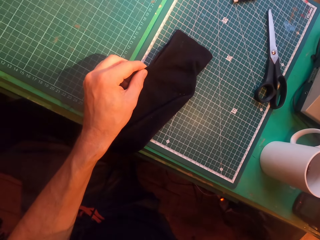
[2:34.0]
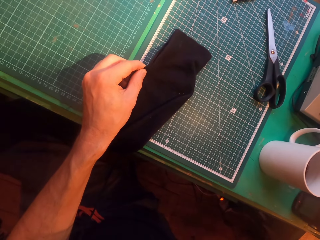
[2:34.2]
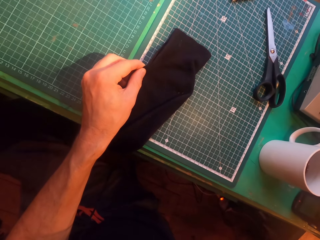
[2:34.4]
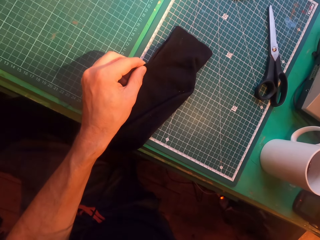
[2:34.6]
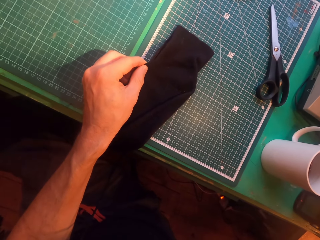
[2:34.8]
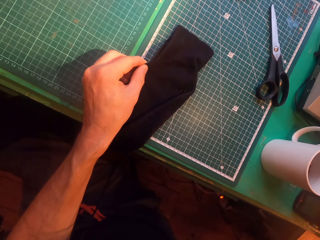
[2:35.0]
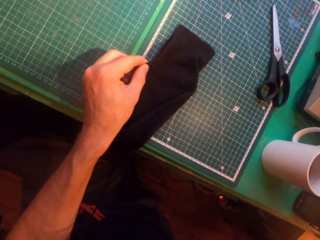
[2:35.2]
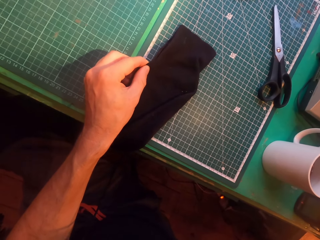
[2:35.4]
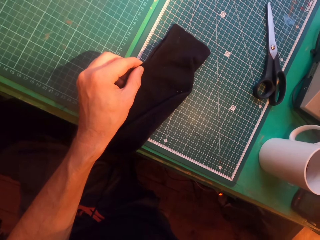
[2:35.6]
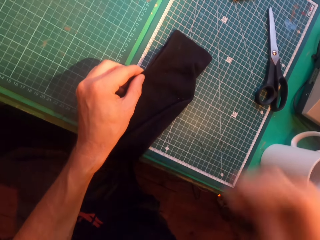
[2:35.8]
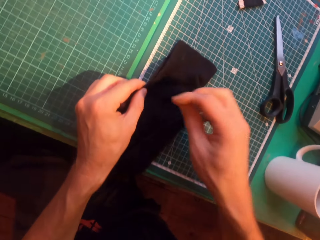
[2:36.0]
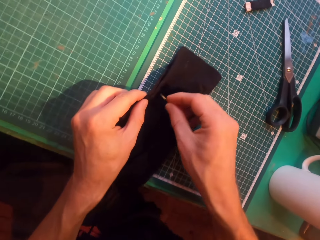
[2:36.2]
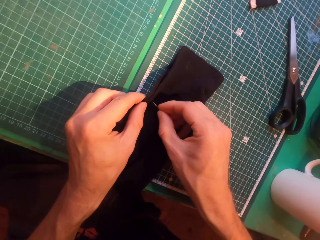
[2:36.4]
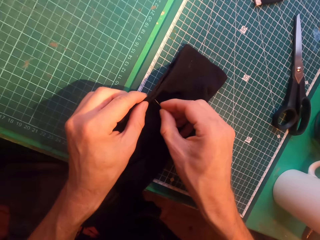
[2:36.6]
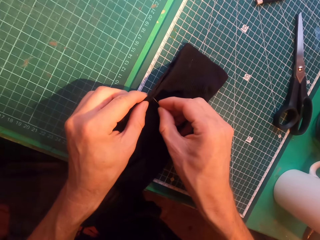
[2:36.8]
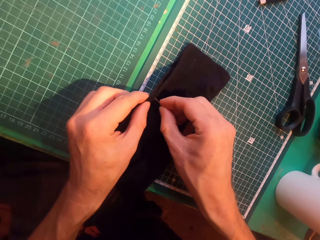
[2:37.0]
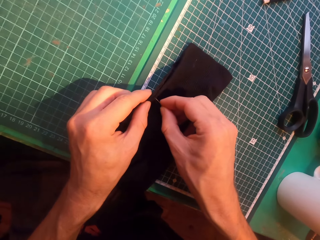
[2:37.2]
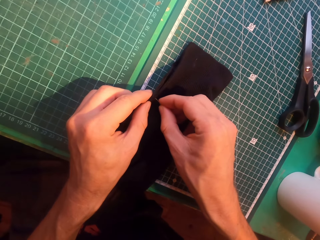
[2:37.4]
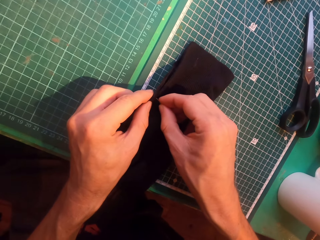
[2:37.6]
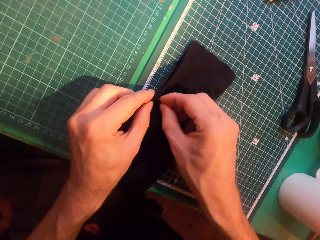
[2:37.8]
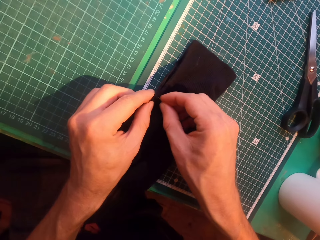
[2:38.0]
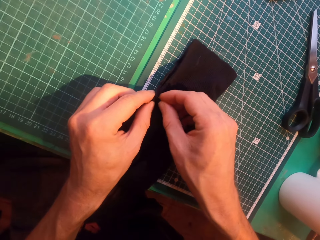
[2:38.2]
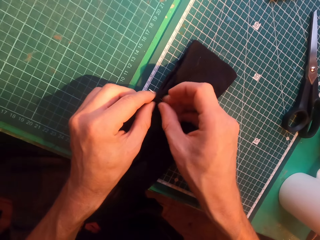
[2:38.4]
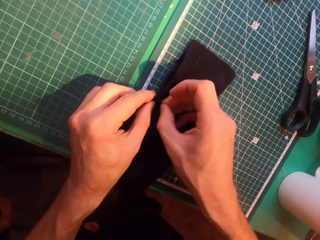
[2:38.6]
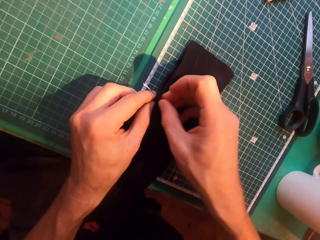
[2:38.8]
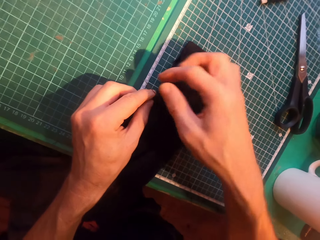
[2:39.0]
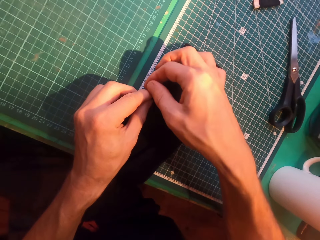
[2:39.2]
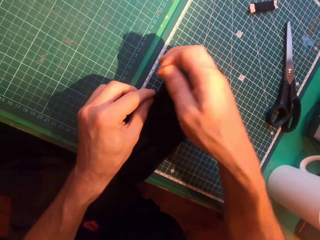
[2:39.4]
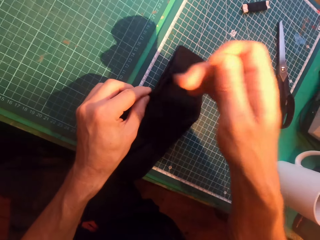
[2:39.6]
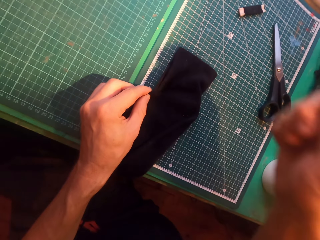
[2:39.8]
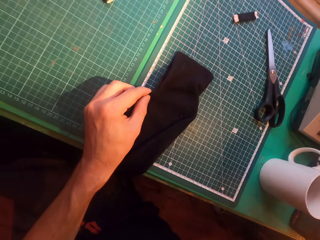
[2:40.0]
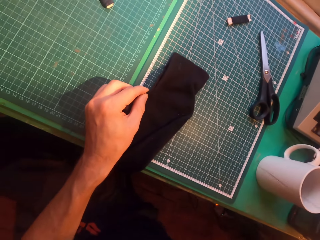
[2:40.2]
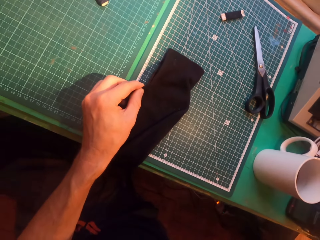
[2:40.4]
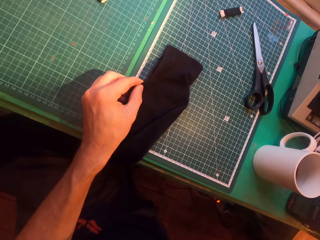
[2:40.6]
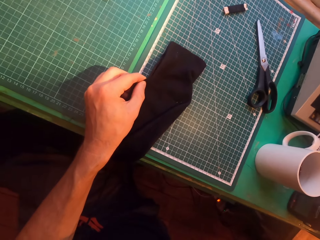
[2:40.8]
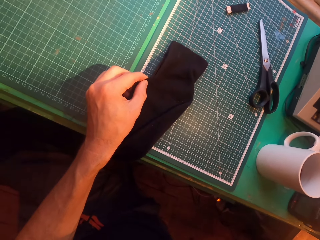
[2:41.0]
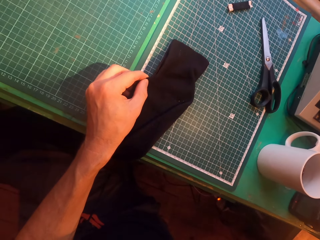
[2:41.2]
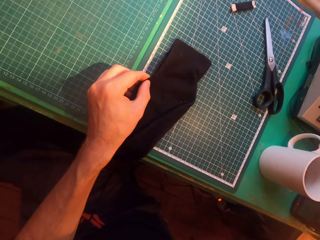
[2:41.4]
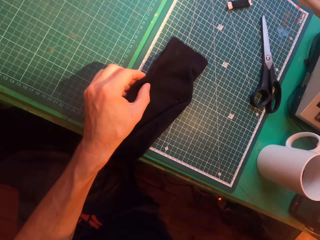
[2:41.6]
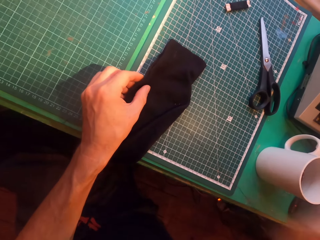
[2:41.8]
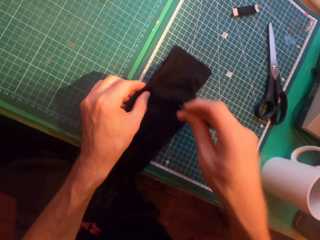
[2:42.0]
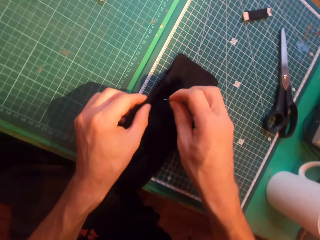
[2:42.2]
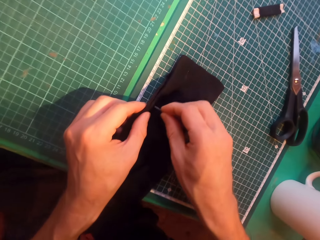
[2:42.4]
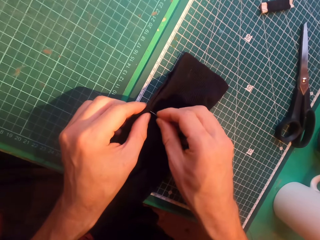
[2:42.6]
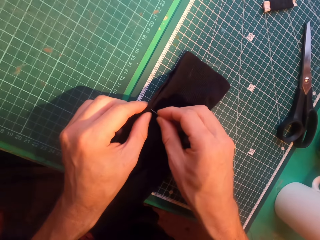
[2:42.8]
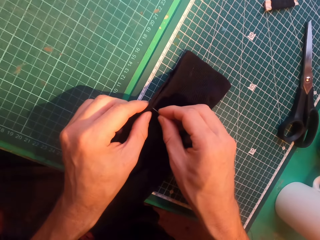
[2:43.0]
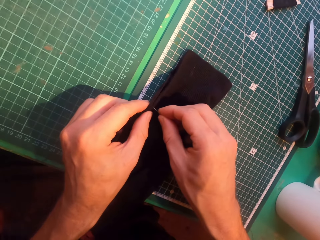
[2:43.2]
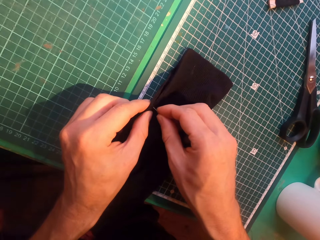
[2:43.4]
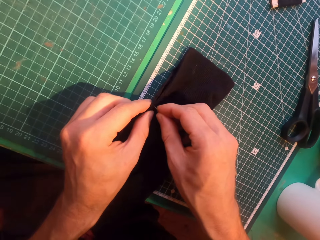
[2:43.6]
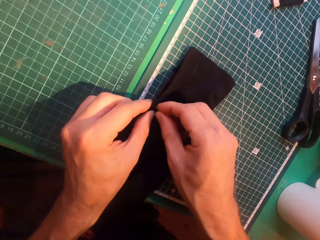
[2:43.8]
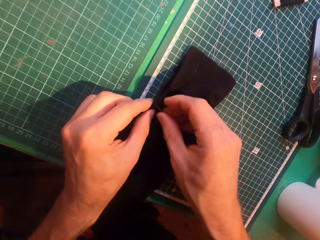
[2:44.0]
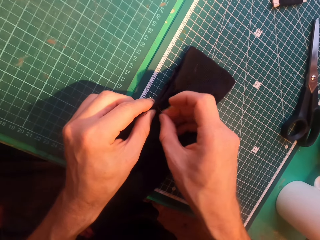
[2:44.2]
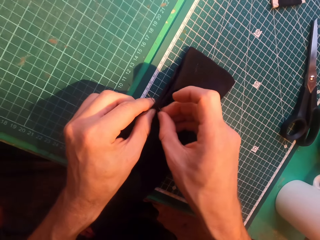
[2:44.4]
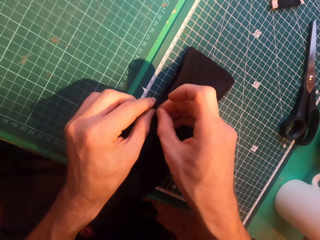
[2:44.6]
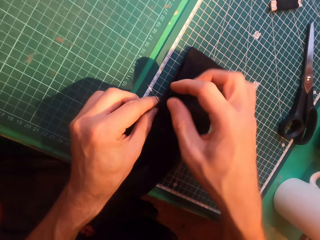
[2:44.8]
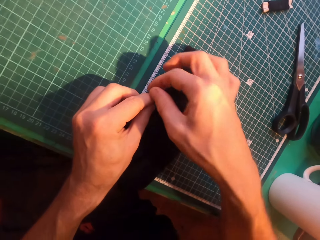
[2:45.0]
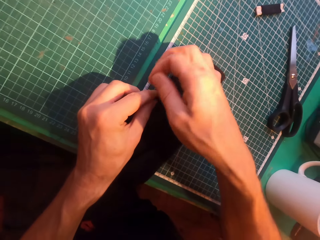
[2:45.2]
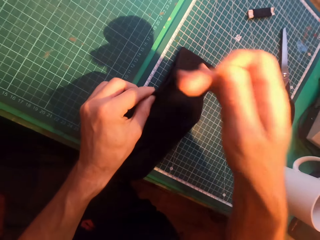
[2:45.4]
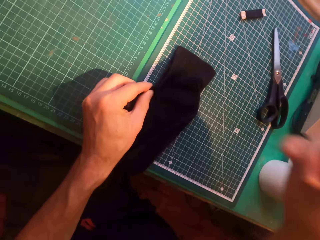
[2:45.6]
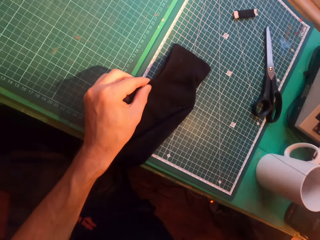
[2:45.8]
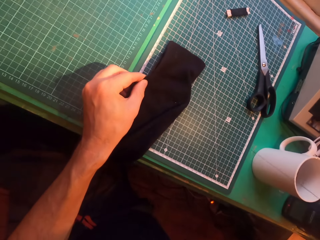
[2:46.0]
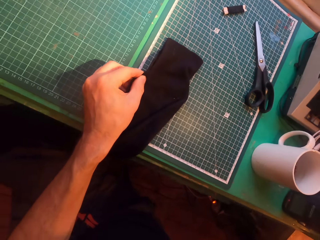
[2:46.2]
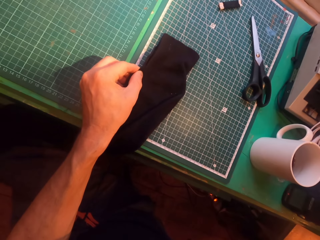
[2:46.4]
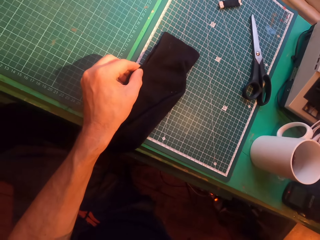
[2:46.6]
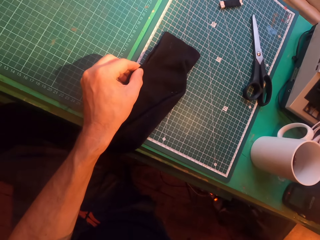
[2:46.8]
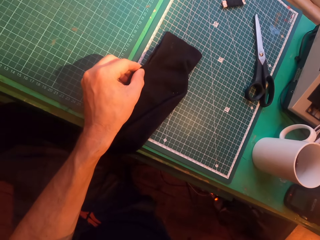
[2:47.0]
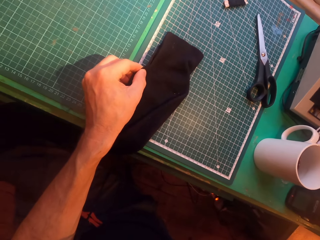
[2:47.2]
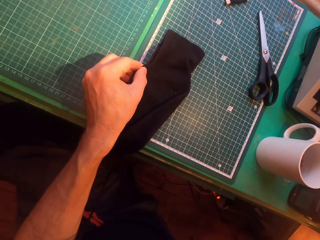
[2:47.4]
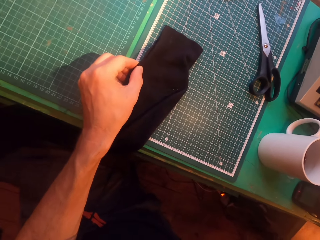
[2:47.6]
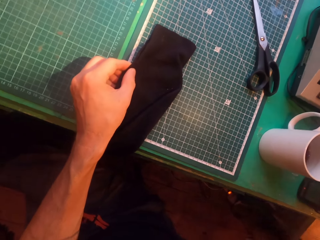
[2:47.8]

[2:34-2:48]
The camera wearer inserts a needle in a sweater. They straighten a thread. They insert the needle in the sweater. They straighten the thread.

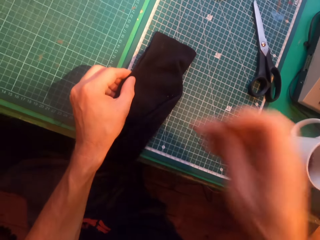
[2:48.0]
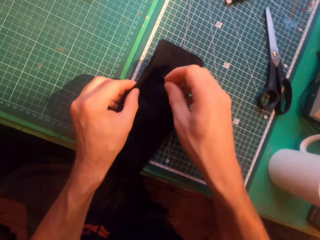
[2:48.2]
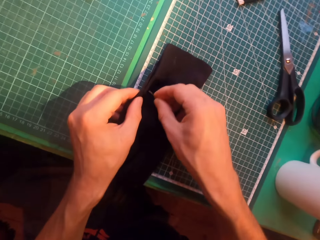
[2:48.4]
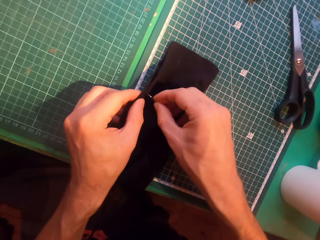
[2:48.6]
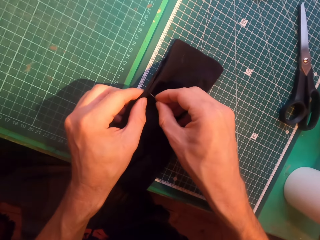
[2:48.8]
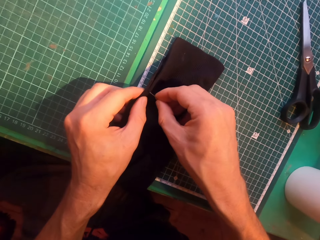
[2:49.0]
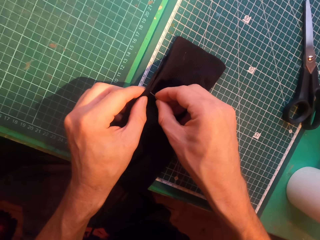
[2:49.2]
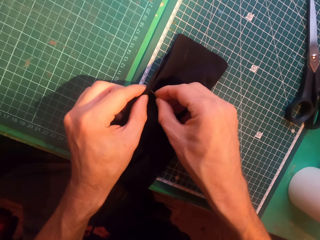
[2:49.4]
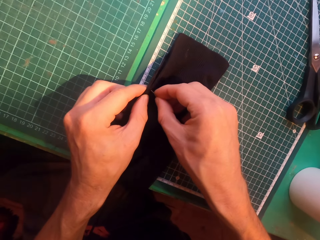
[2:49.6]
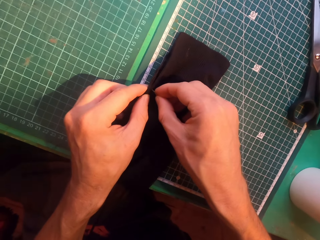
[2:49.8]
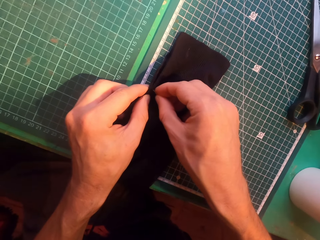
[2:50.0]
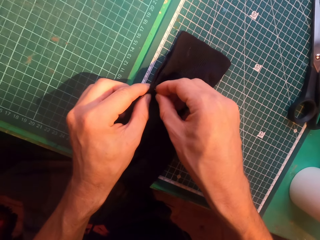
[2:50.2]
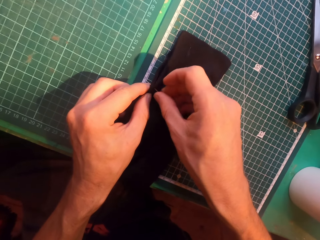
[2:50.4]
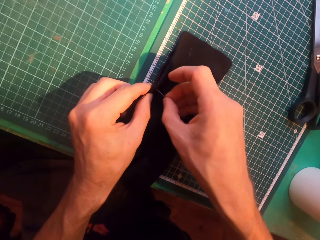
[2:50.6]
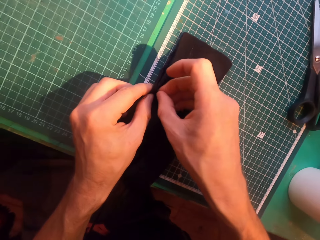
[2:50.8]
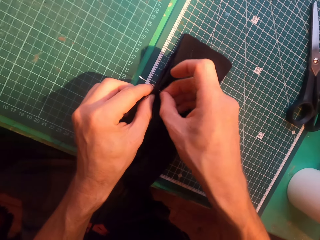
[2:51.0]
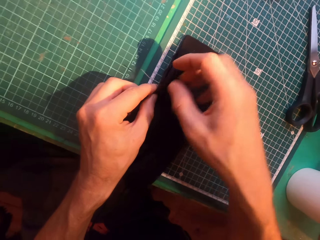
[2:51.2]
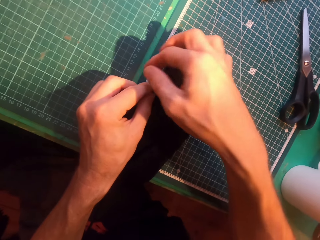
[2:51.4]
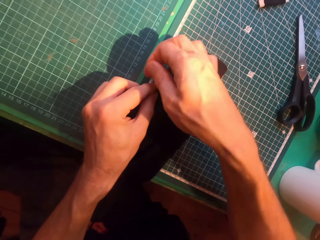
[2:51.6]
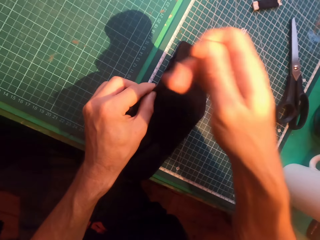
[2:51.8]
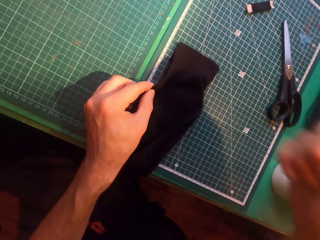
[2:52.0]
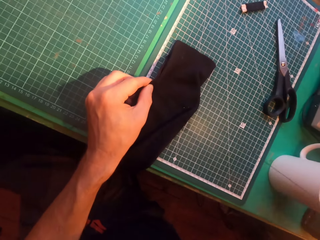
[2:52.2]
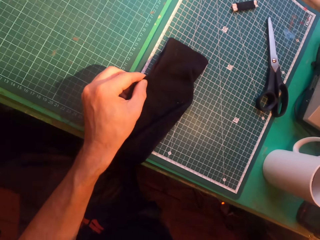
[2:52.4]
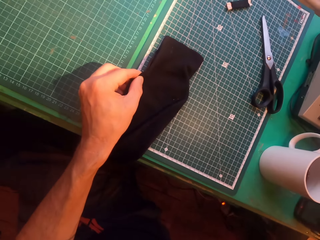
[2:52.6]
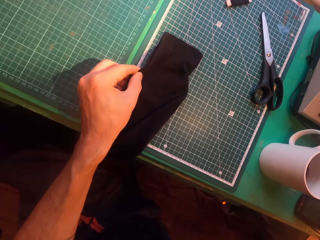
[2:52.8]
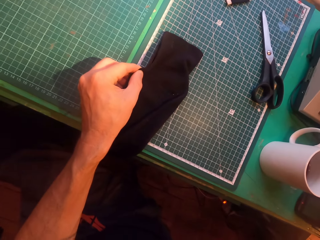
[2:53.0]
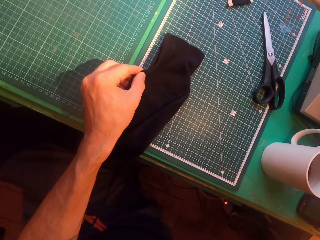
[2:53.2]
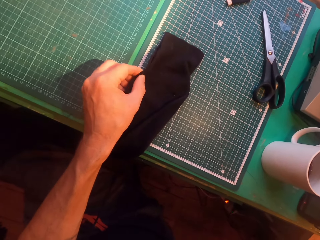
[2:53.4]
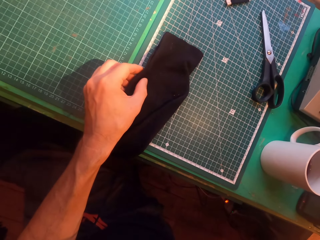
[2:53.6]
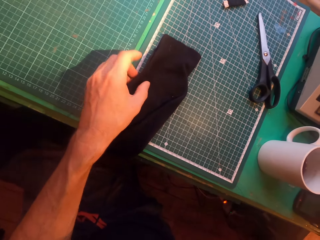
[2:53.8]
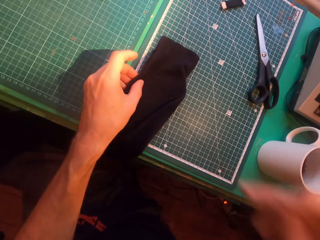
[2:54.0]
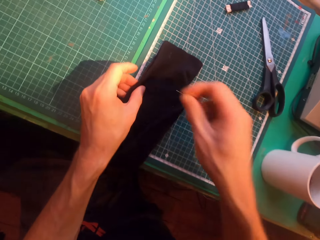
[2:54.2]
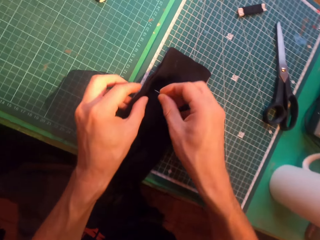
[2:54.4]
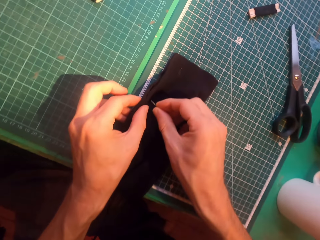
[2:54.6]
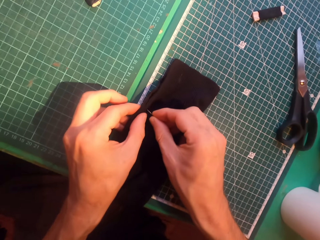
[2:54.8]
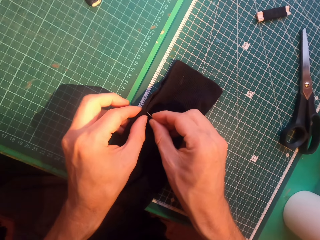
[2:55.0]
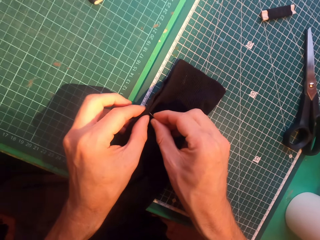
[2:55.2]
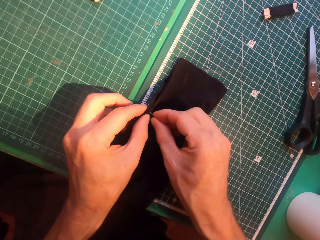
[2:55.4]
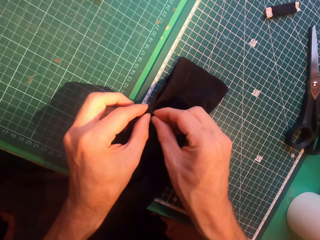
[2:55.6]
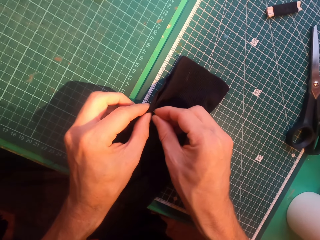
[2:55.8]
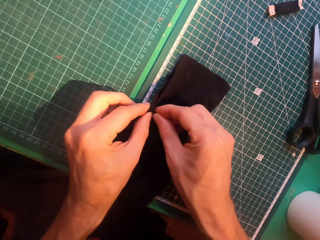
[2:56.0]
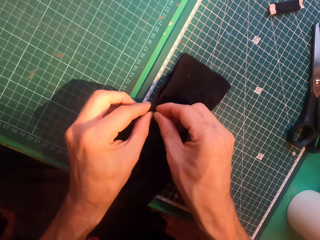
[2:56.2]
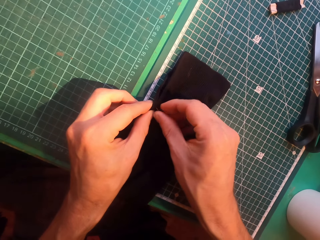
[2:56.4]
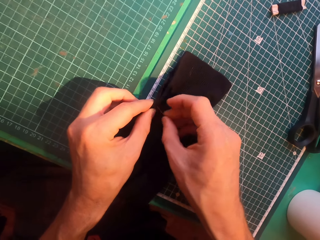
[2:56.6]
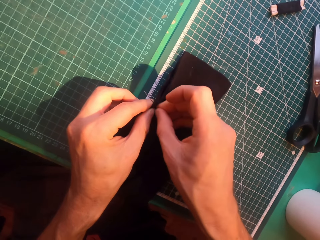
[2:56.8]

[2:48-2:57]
The camera wearer inserts a needle in a sweater. They straighten a thread. They insert the needle in the sweater.
